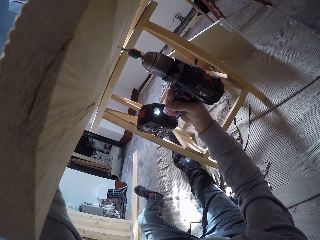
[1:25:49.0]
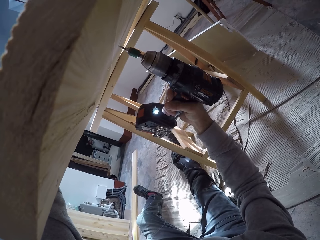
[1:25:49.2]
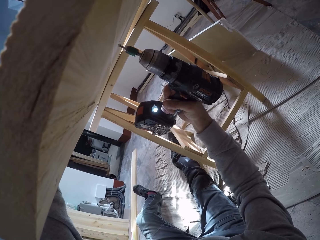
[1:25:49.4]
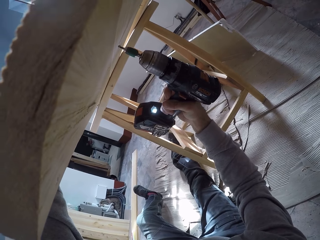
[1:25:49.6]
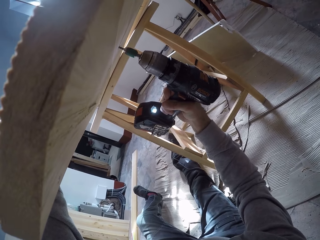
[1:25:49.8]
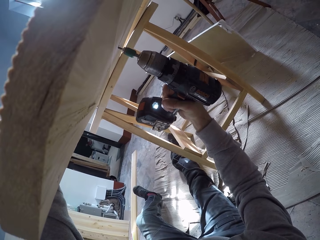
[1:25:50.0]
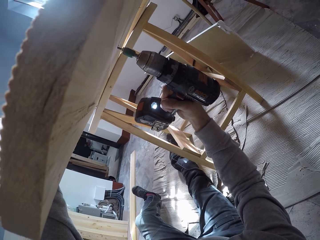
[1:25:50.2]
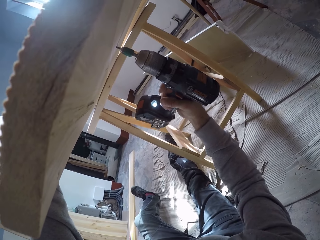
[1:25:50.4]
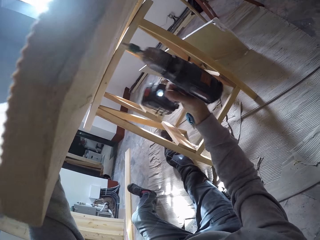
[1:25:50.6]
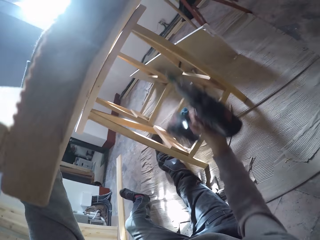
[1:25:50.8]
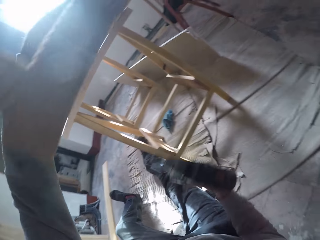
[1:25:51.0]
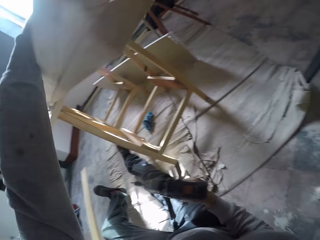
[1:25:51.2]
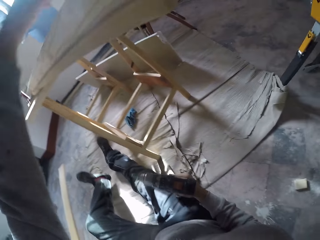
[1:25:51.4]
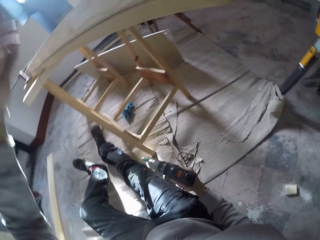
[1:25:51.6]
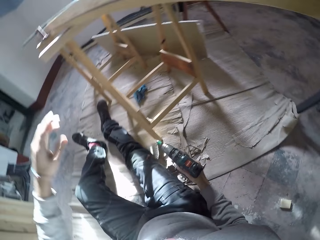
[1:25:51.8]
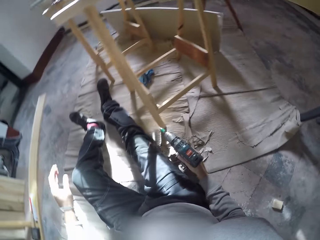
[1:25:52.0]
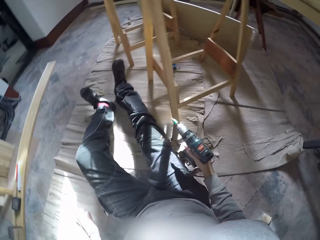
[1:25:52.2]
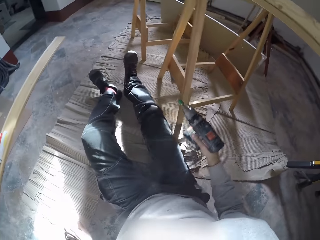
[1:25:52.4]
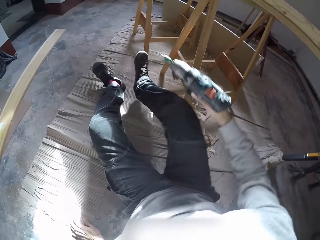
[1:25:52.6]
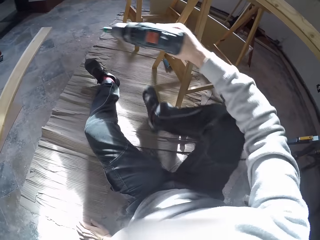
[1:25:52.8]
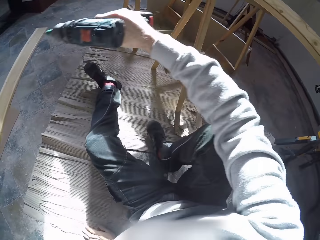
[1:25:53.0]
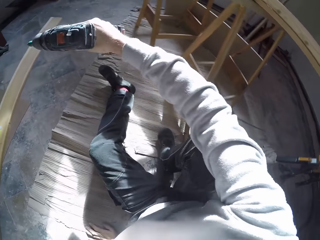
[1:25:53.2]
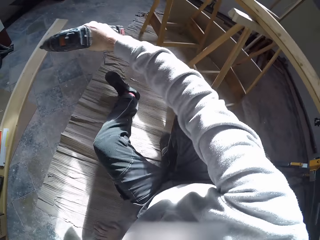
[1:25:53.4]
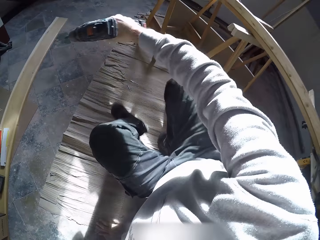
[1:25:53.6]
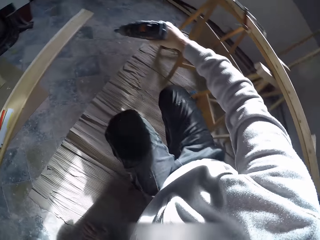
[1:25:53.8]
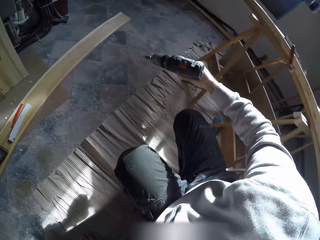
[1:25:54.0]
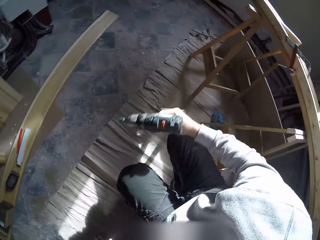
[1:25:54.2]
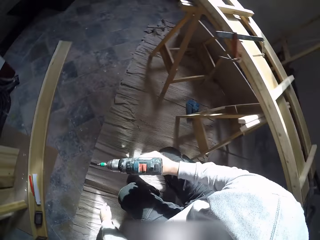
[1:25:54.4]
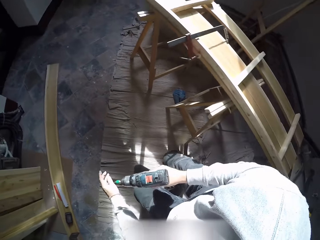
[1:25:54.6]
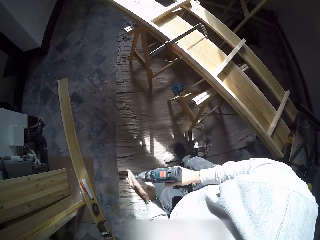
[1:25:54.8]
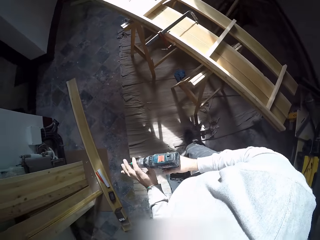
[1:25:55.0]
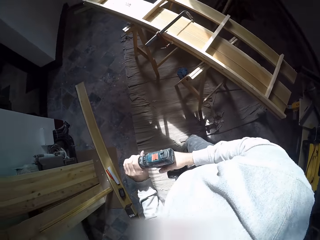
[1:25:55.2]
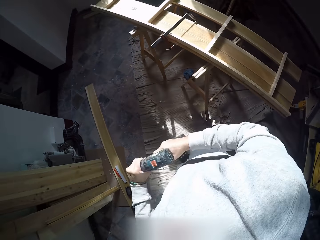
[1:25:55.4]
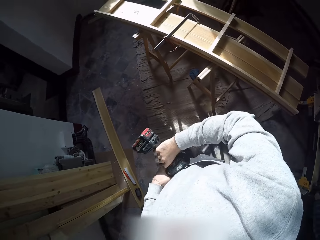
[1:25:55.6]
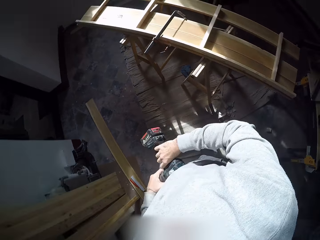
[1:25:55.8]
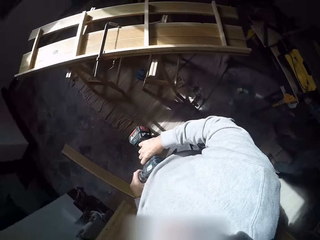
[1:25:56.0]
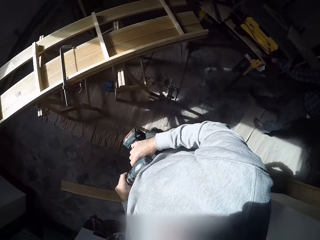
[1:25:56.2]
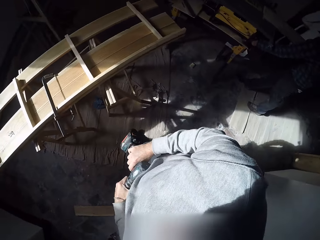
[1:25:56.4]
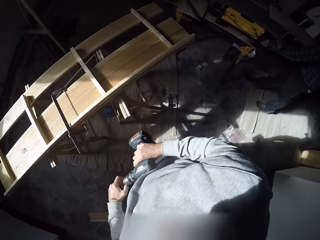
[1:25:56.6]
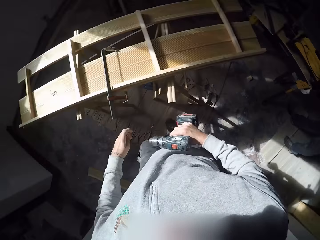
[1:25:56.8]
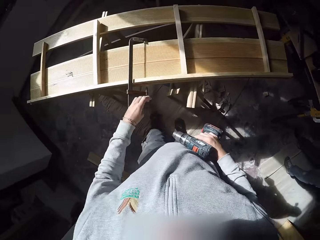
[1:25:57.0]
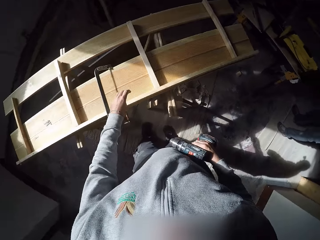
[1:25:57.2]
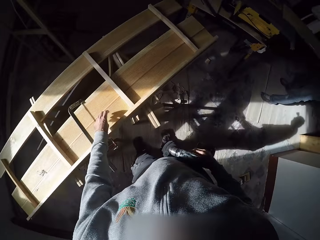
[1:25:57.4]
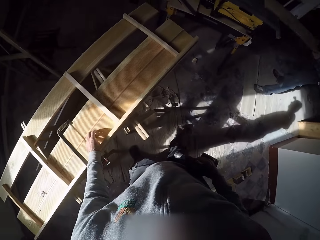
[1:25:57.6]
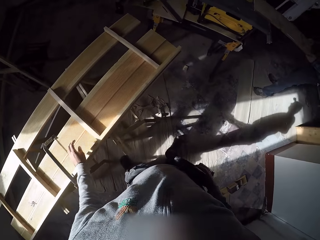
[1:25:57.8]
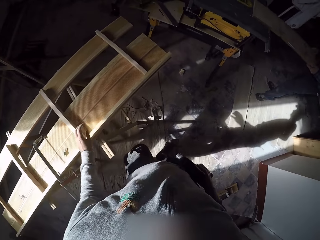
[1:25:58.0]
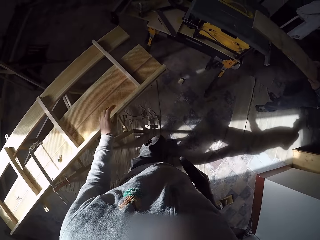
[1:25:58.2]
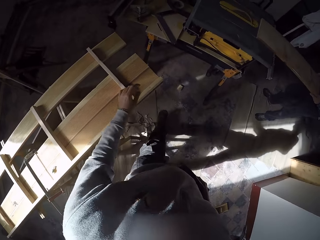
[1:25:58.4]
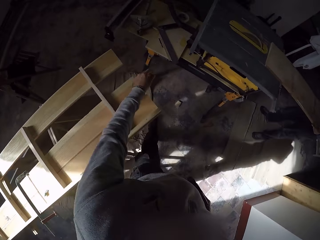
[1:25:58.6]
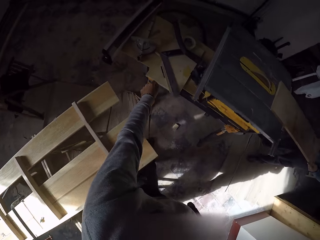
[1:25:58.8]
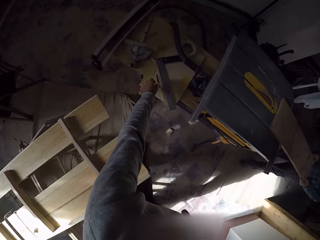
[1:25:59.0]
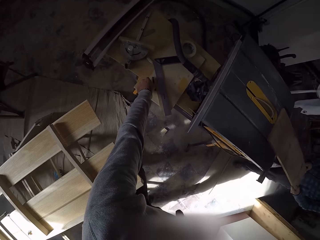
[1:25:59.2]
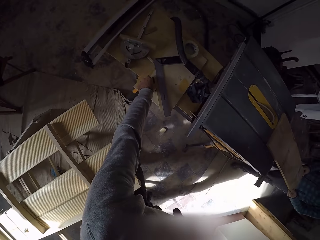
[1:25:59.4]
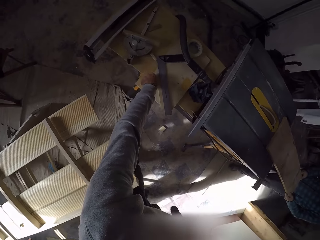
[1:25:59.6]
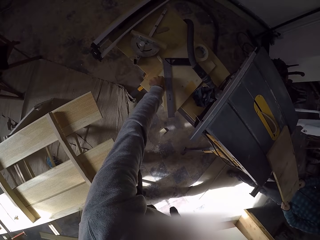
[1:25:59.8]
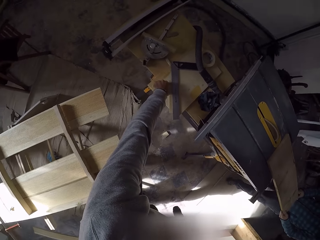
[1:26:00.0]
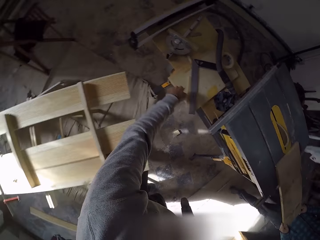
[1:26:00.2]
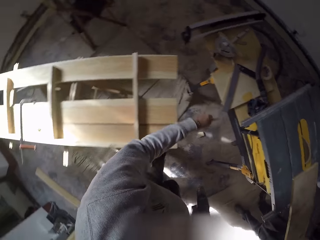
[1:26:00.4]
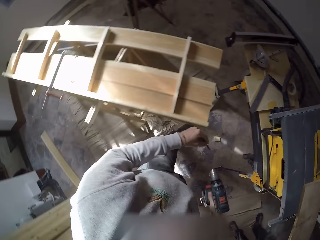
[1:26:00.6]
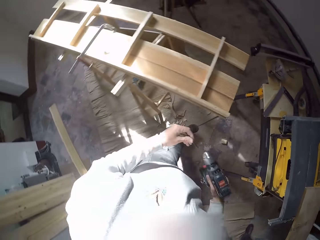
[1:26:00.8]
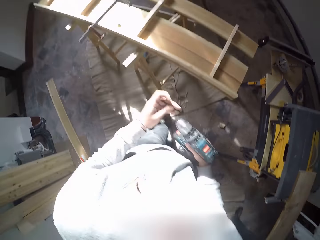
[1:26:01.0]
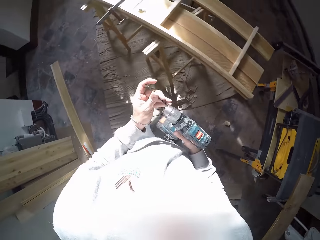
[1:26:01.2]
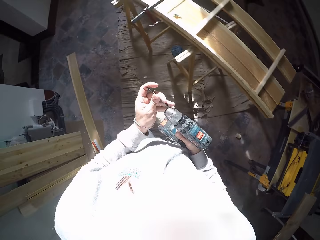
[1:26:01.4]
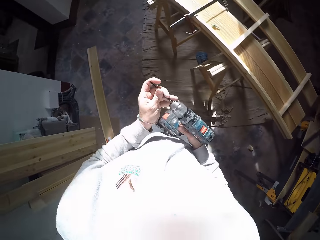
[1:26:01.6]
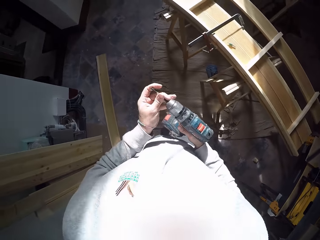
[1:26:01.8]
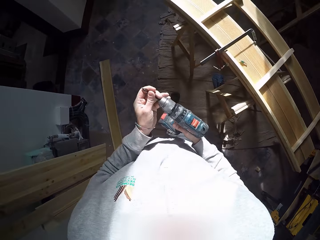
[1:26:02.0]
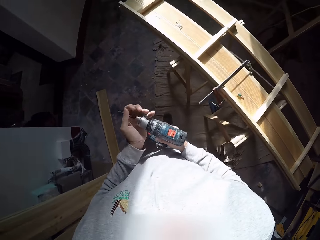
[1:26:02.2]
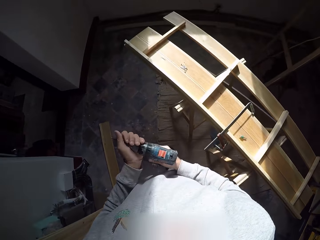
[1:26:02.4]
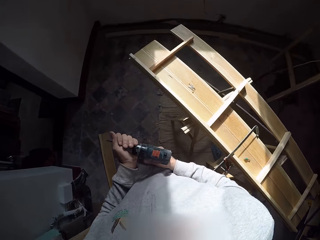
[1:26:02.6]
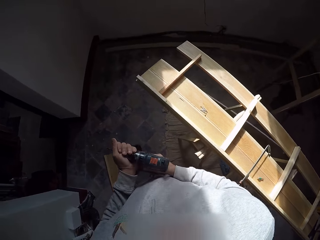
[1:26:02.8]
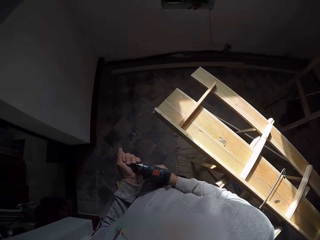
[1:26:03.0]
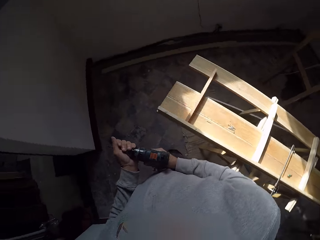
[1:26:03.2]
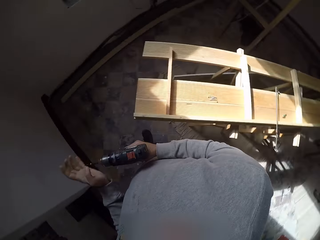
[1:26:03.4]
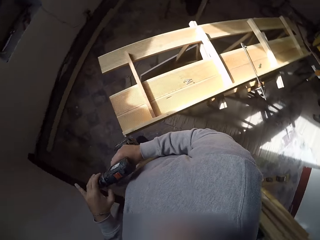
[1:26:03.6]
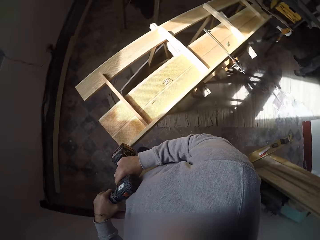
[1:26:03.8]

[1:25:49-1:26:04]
The camera wearer takes his left hand off the wood on the bench. He places his left hand on the floor. He stands up from the floor. He places his left hand on the drilling machine. He removes something. He drops something on the wood plank. He places his left hand on the wood on the bench. He walks around the workshop. He picks up a drill bit from the bench with his left hand. He fits the drill bit in his left hand into the drilling machine in his right hand. He holds the drilling machine with his left hand.

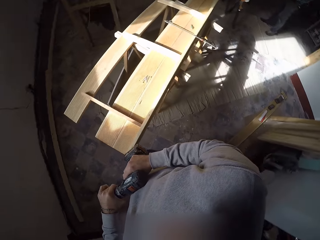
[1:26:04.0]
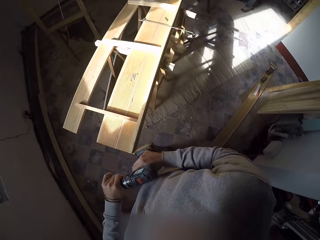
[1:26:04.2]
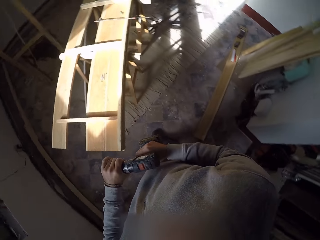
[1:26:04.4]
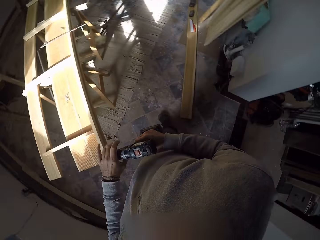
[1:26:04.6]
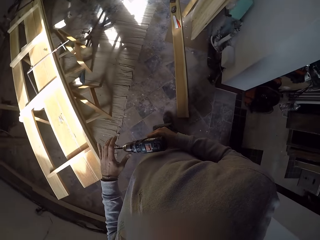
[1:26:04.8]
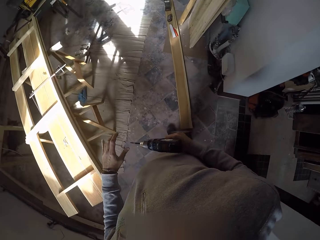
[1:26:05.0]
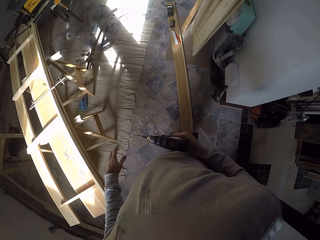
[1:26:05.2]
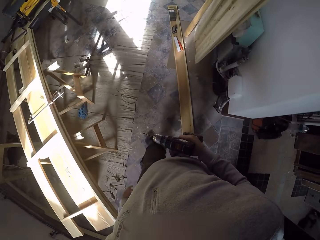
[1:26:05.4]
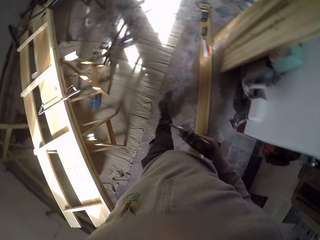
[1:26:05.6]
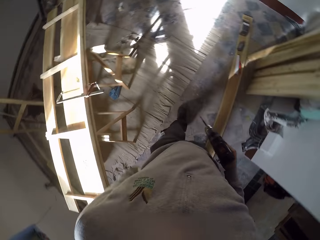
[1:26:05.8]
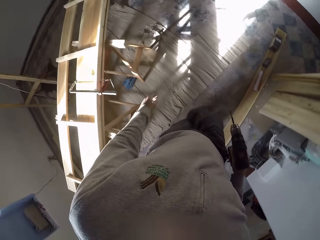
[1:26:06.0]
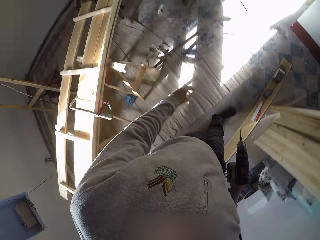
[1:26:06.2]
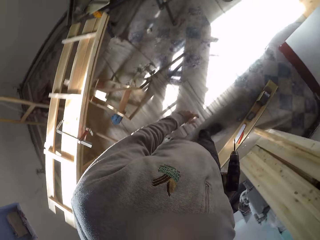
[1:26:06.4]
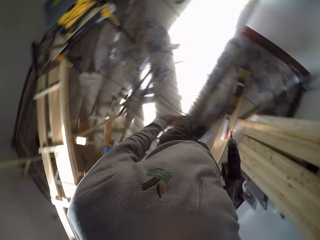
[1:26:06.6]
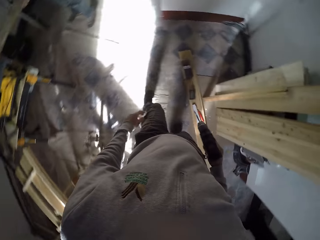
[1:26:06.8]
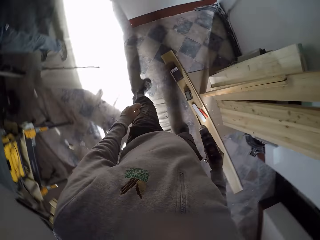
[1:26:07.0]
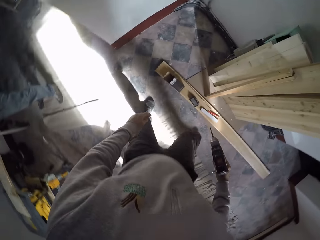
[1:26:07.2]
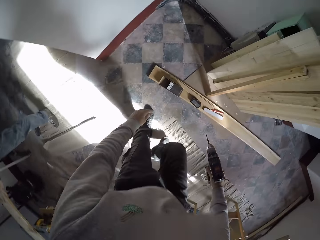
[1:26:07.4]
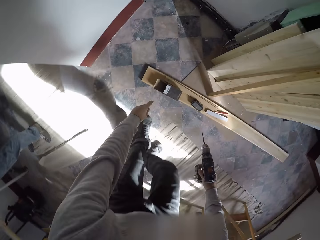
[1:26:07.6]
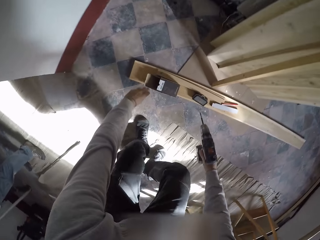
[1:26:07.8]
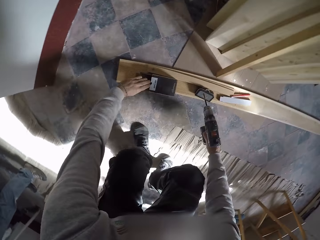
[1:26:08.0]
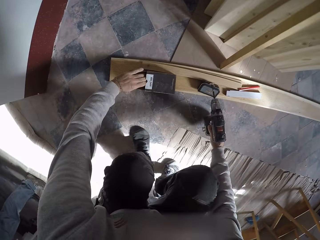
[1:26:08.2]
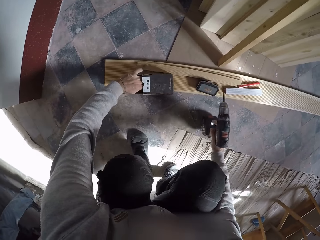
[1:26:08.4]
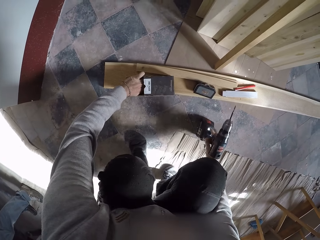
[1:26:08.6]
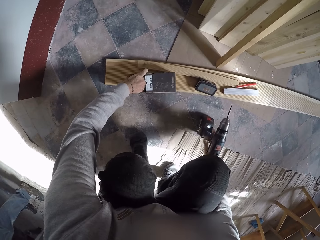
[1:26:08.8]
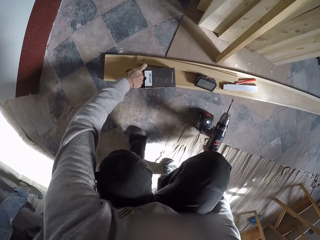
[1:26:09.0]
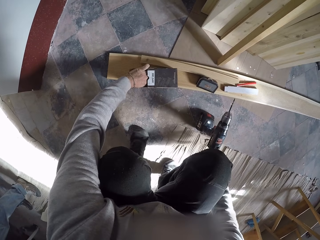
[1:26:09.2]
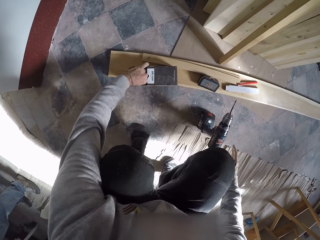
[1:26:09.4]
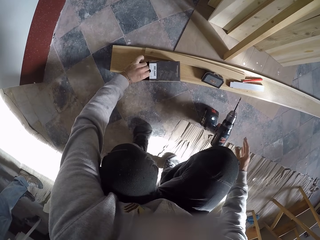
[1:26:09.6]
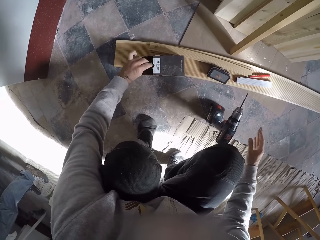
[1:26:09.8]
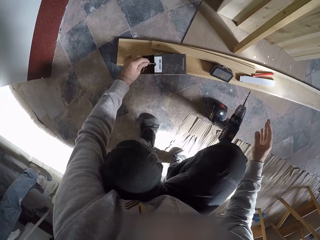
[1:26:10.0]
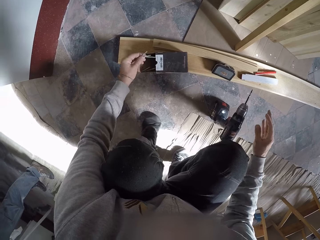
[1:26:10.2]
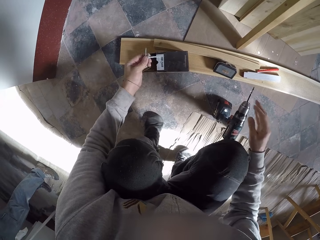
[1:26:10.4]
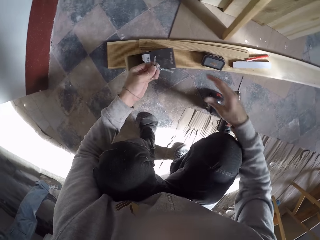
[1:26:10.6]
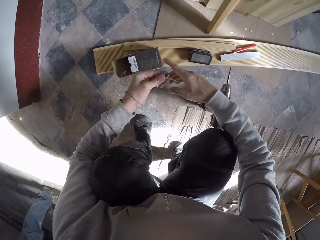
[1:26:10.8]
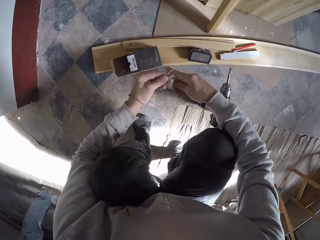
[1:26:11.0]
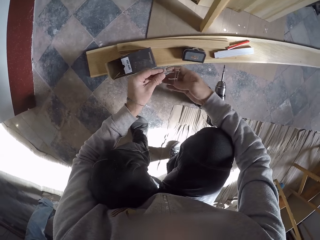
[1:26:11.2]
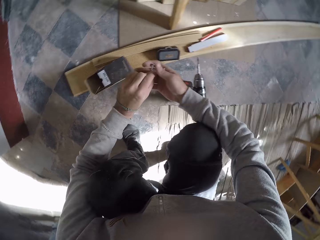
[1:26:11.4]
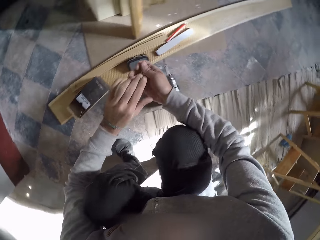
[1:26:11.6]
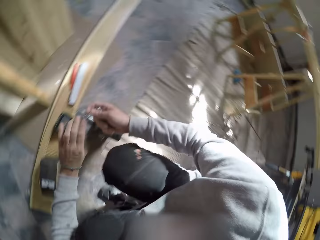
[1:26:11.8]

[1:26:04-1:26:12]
The camera wearer walks around the workshop. He bends down. He brings out screws or nails with his left hand from a carton on wood on the floor. He places the nail gun on the floor. He picks up the nails. He passes the screws from his left hand to his right hand.
